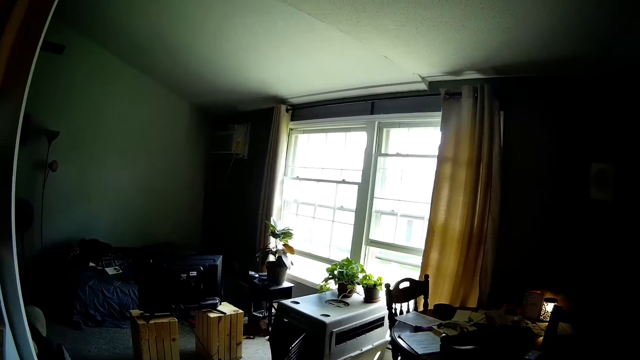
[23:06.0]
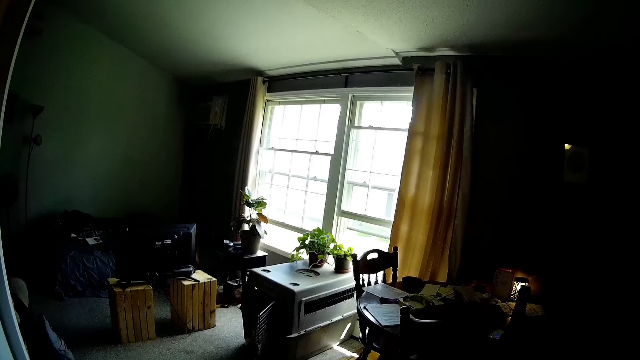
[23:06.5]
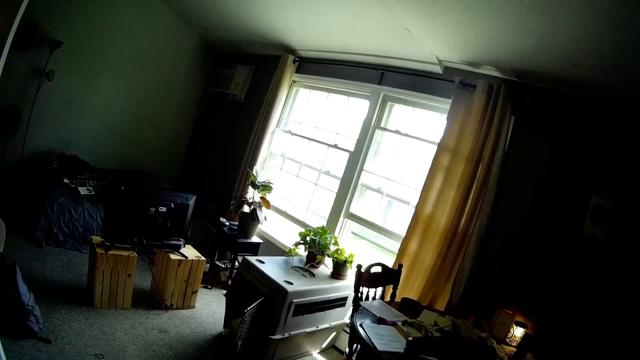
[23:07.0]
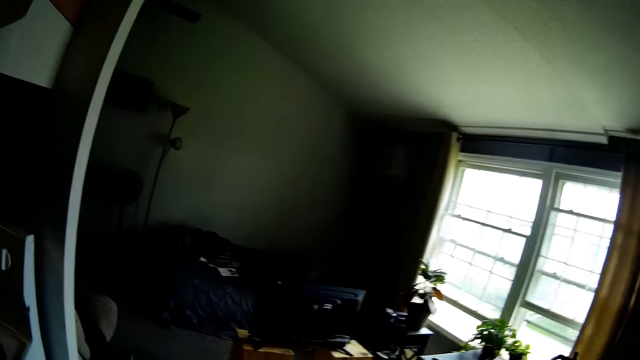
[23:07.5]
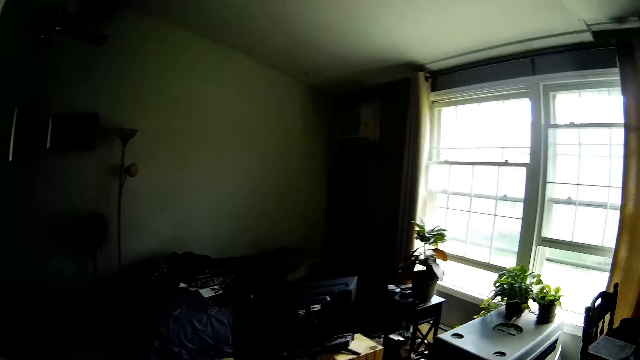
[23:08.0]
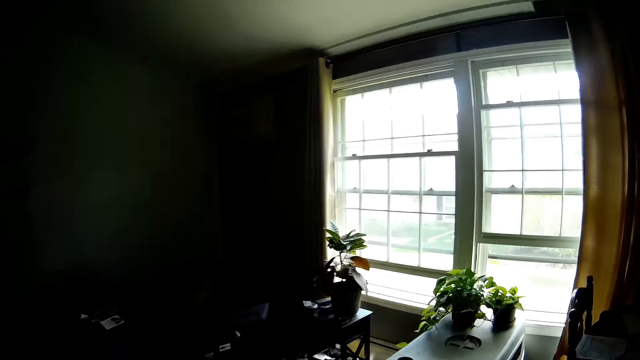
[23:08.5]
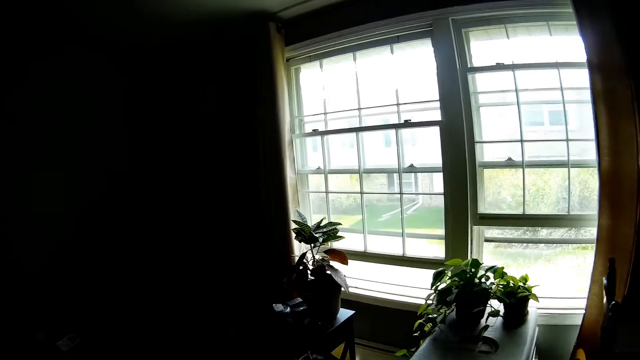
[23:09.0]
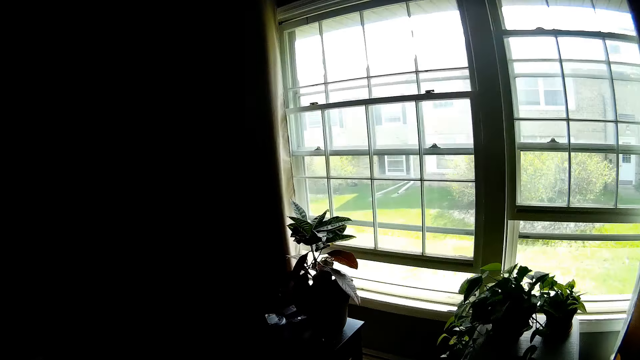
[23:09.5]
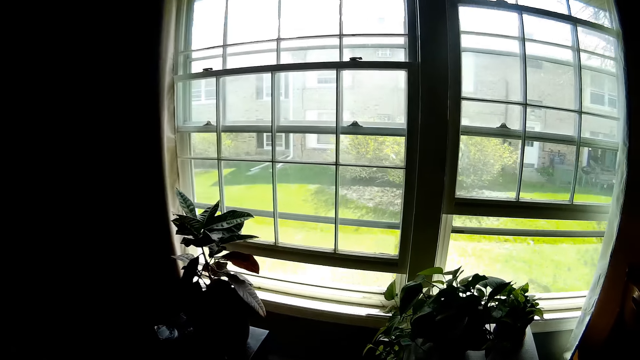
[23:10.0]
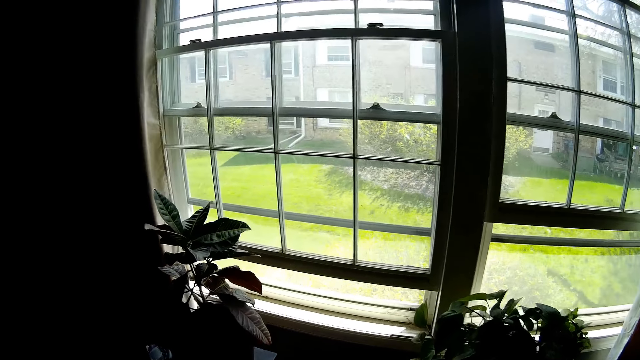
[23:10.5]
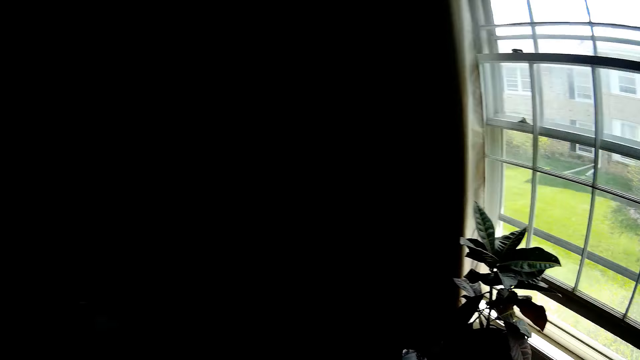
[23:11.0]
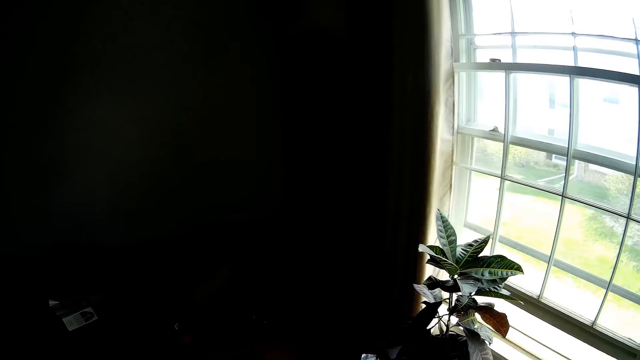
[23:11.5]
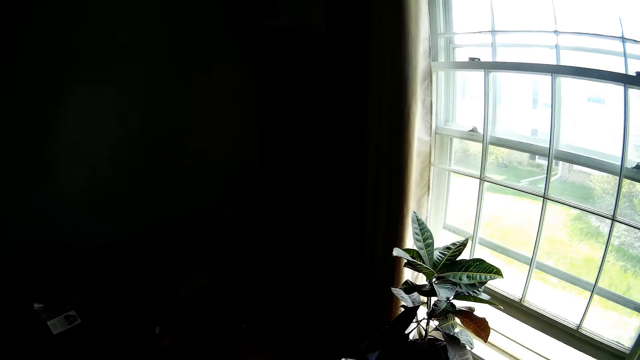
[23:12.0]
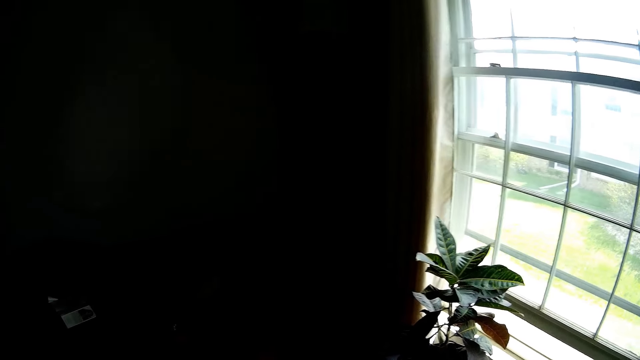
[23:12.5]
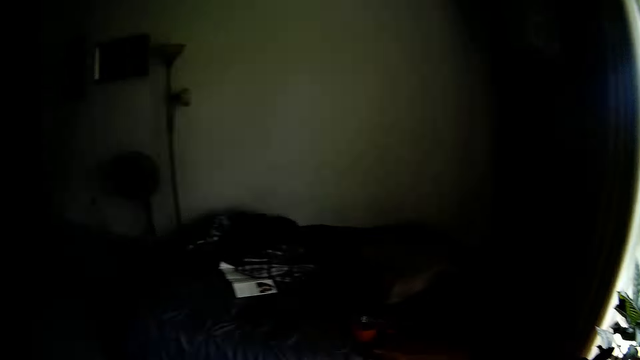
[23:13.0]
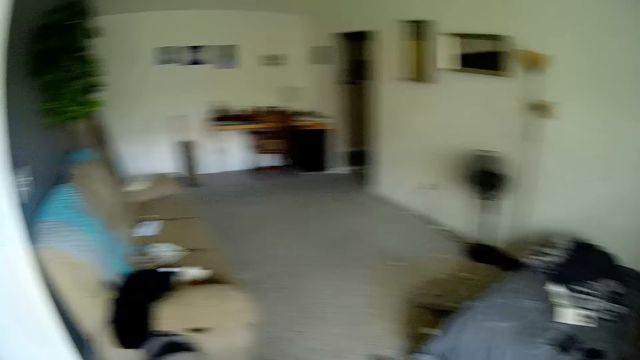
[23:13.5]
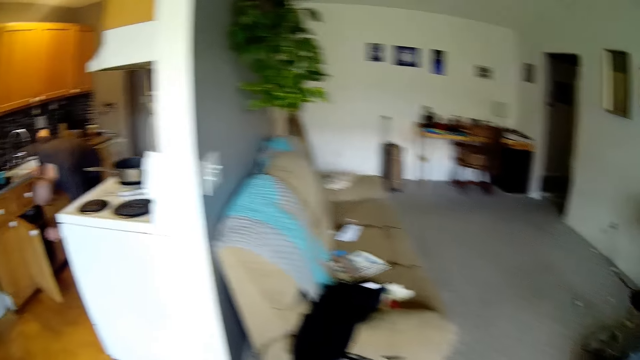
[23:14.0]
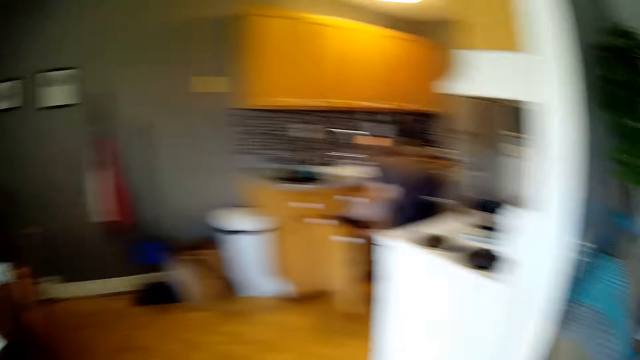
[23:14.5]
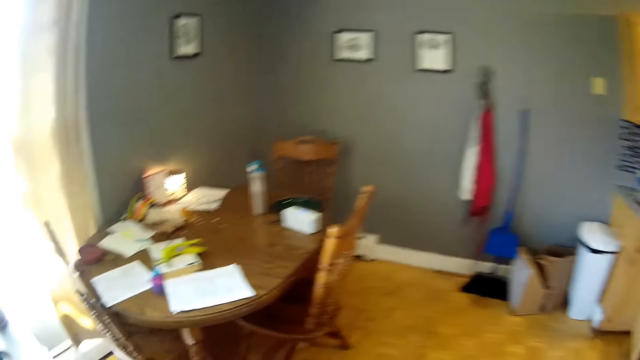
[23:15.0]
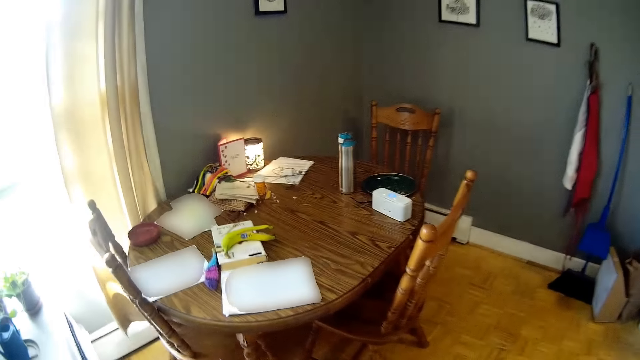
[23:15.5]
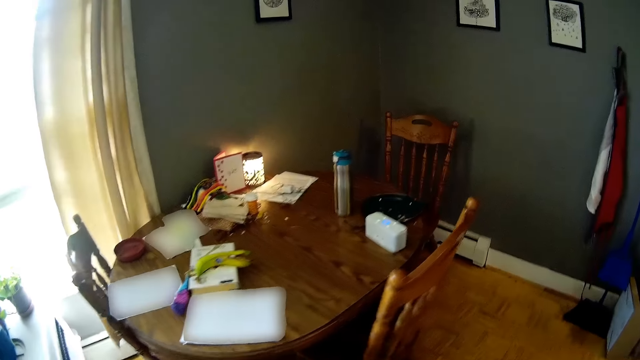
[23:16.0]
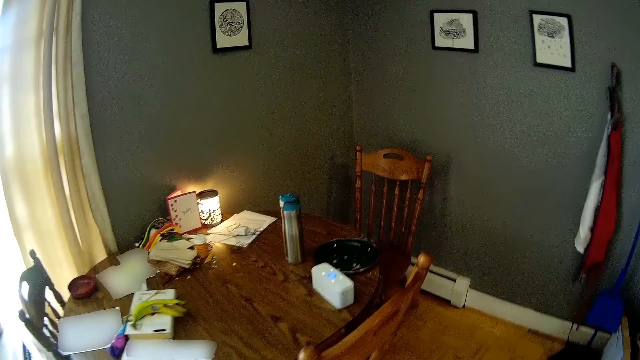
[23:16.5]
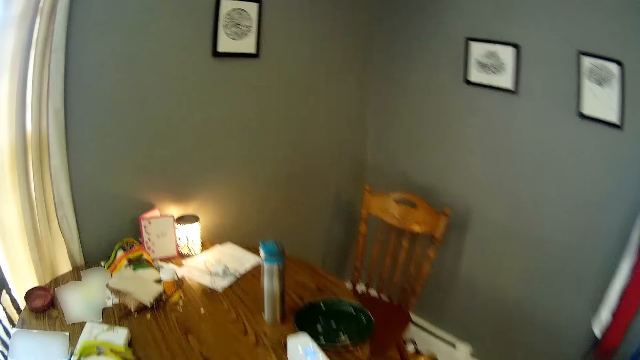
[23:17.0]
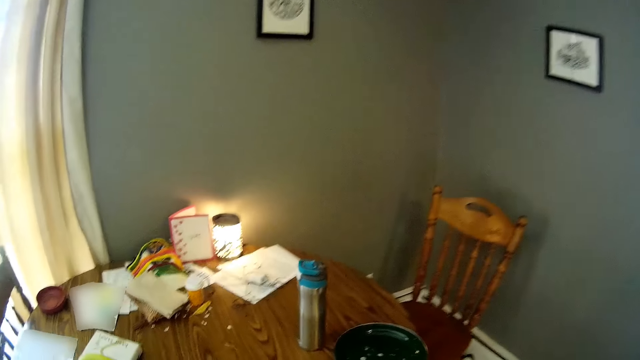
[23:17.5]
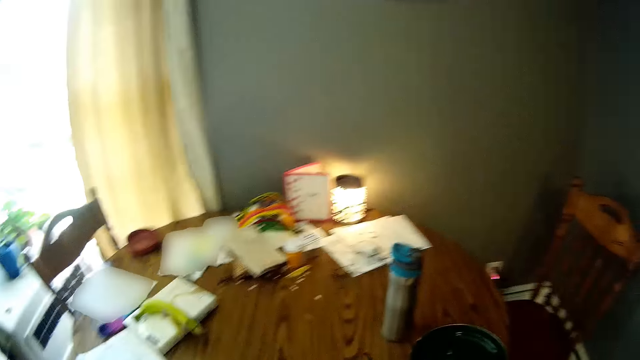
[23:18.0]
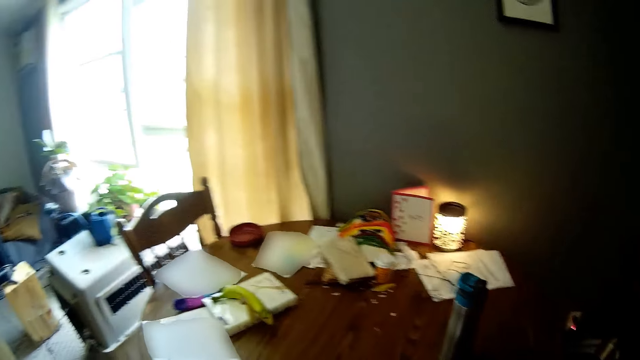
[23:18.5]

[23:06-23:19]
The camera wearer looks around. They walk. They look at the window. They look around. They light the bulb. They look around. A man inserts his right hand into a drawer. The camera wearer walks. They talk.

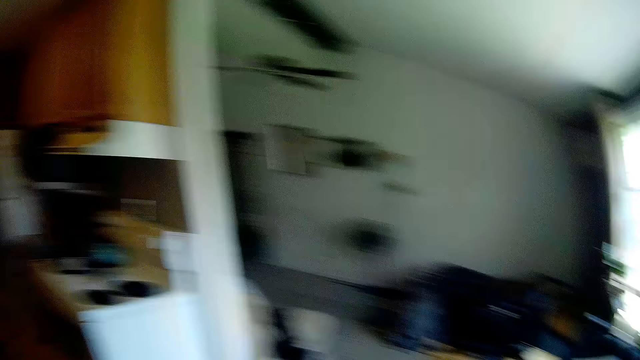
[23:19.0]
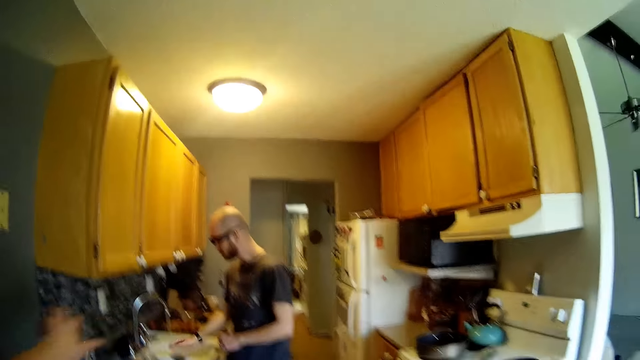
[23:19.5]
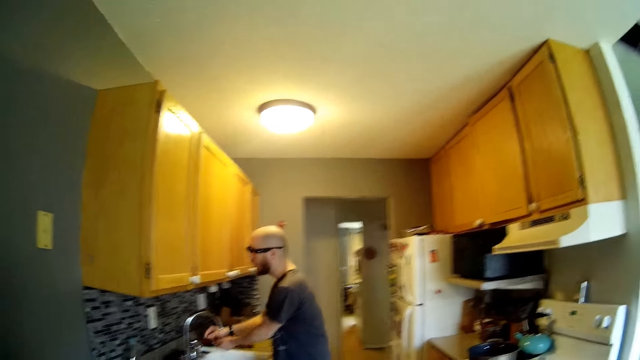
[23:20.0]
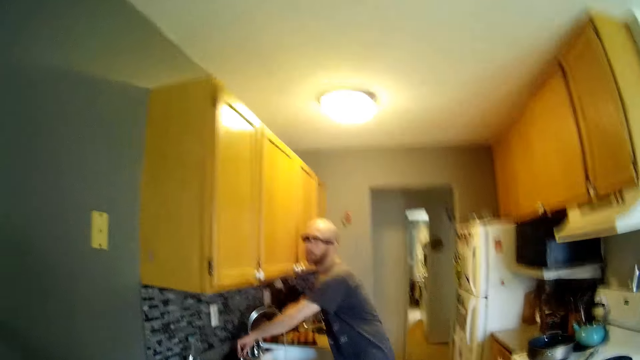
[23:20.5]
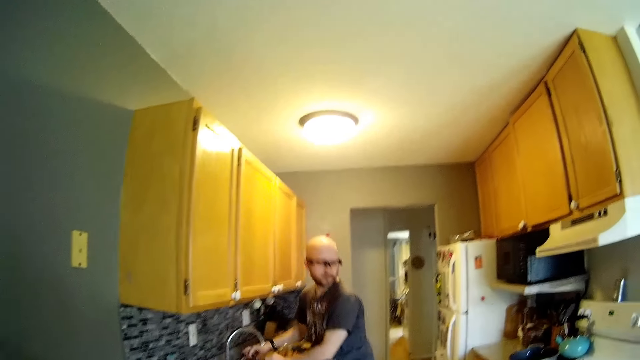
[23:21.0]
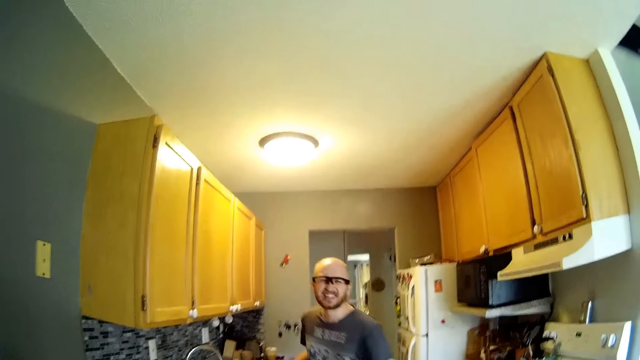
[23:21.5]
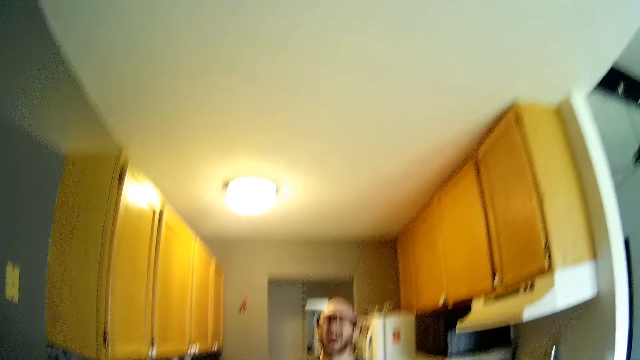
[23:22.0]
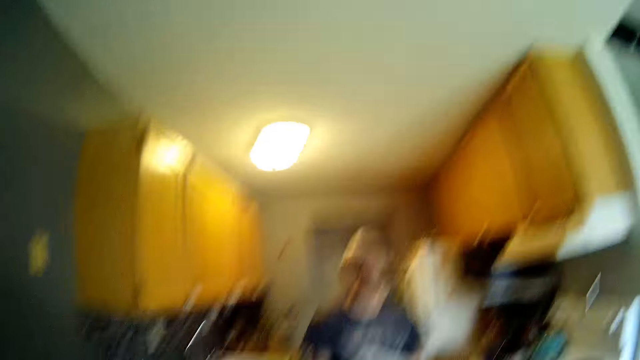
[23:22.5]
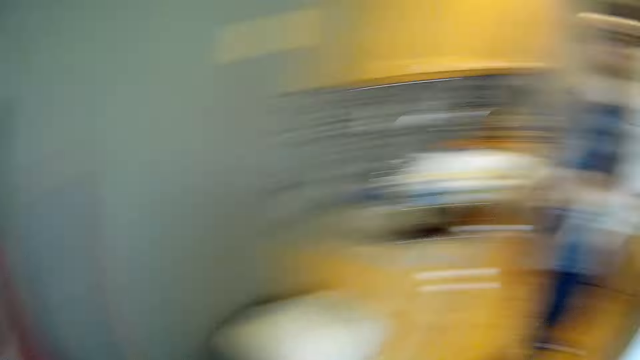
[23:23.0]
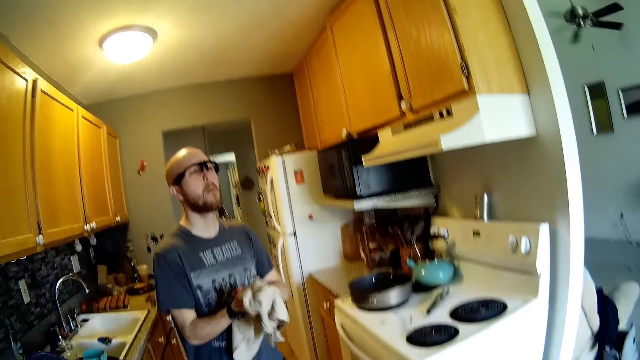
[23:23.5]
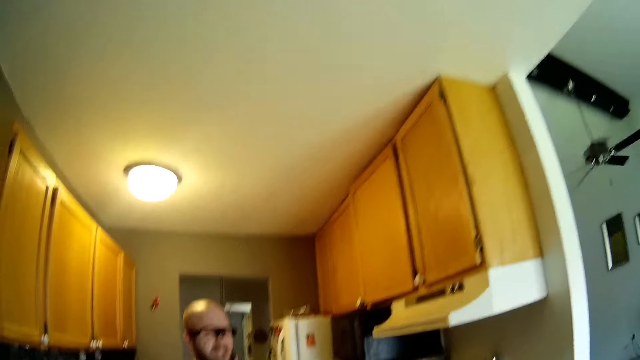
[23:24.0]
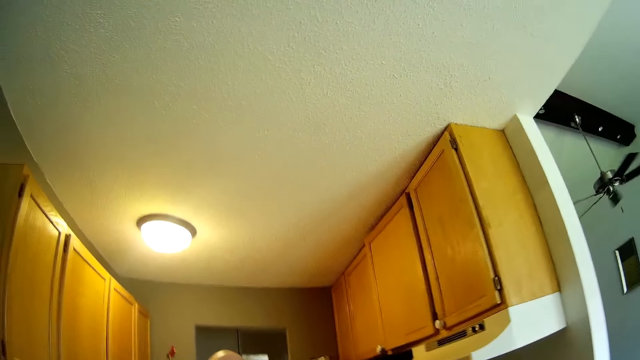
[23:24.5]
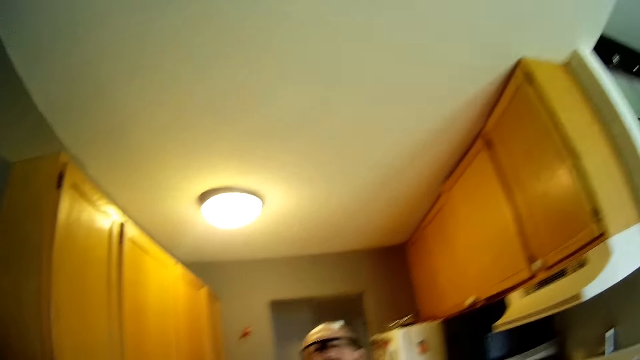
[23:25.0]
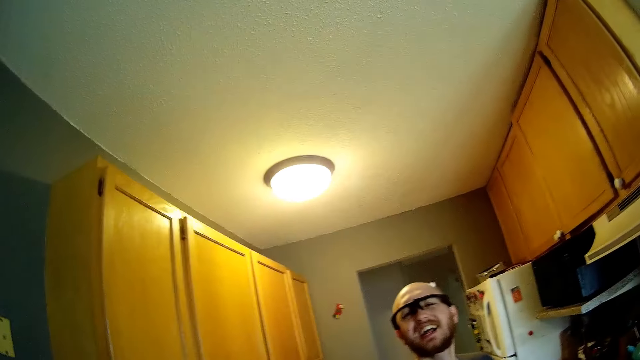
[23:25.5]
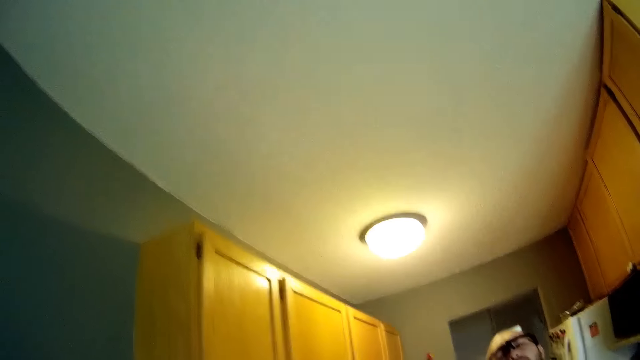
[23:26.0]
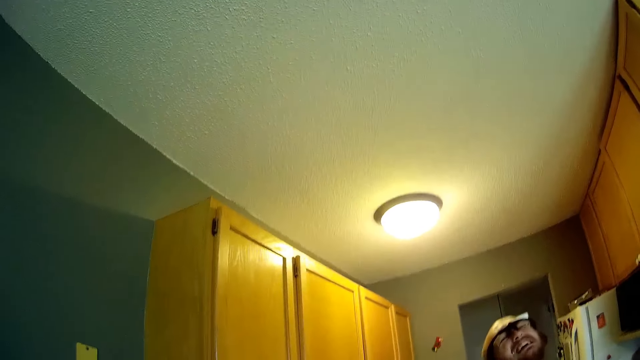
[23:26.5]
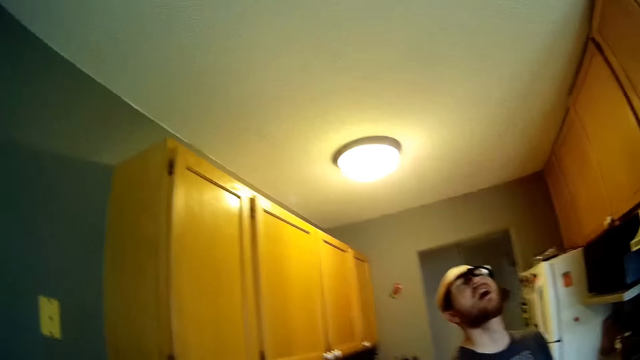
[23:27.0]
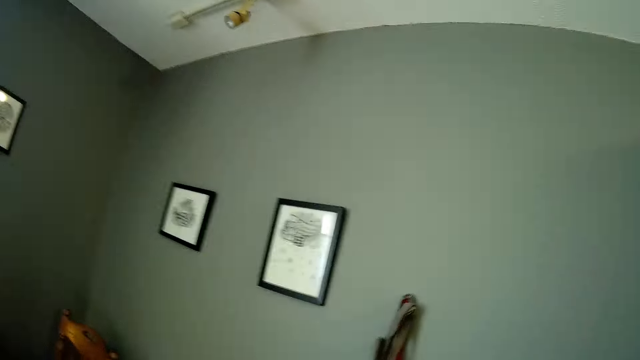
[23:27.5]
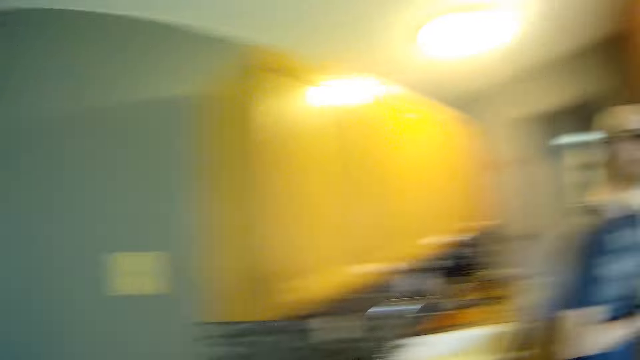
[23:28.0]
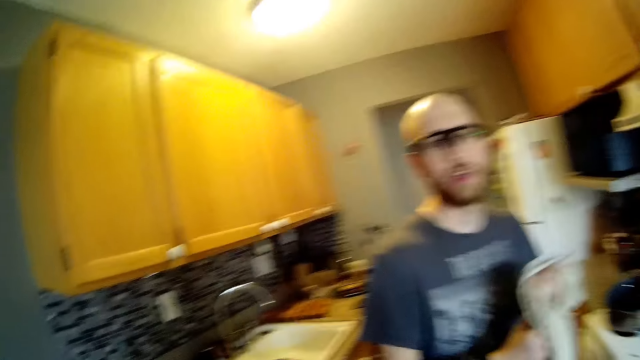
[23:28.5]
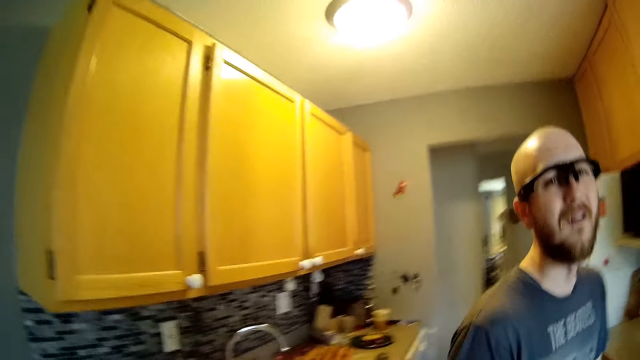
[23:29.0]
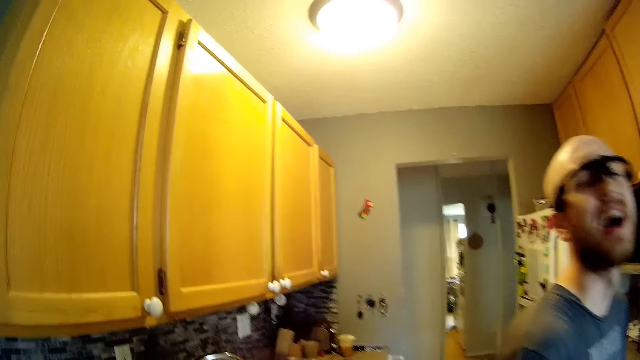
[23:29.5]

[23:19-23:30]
The camera wearer turns, raises a hand, talks and rests a hand on the wall. A man turns off a sink tap with his left hand. The camera wearer looks around. The man cleans his hands with a cloth. The camera wearer looks around.
